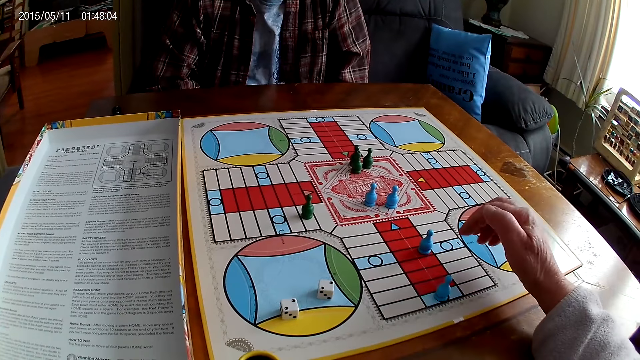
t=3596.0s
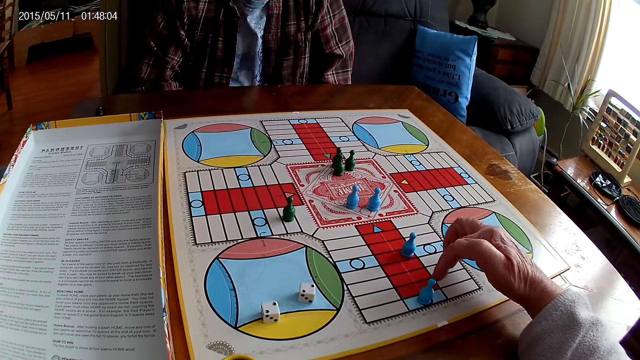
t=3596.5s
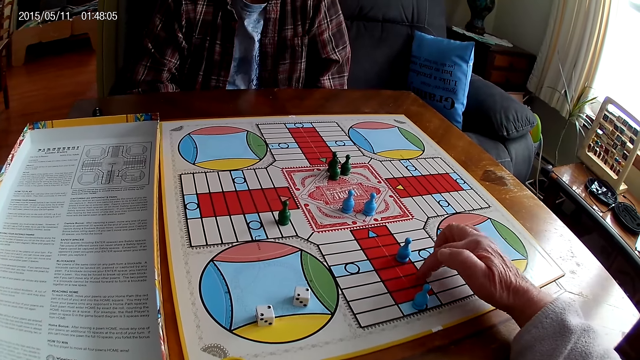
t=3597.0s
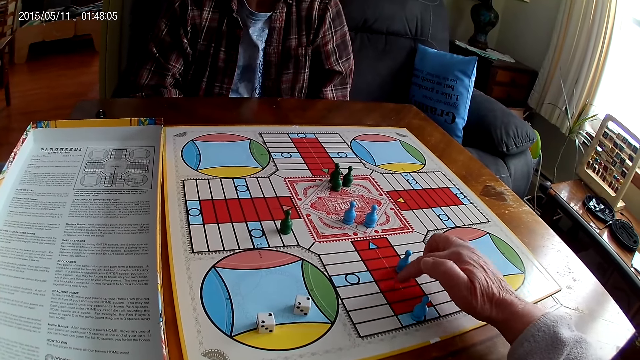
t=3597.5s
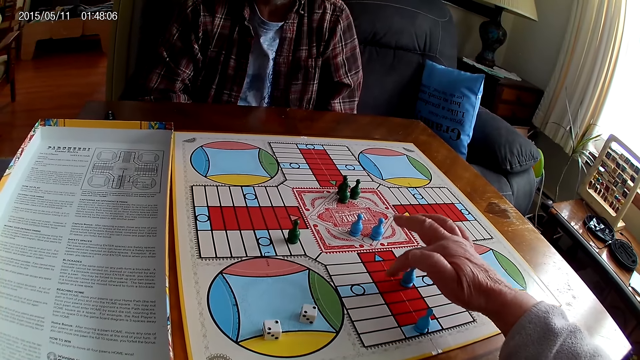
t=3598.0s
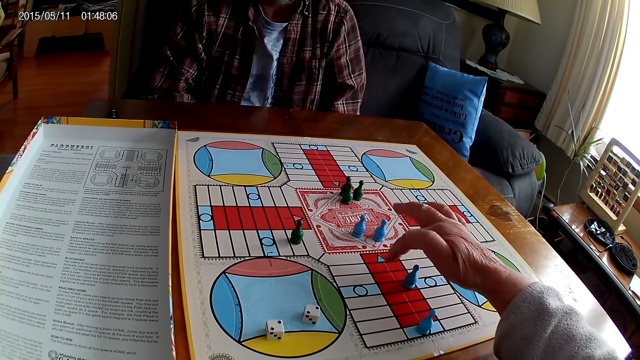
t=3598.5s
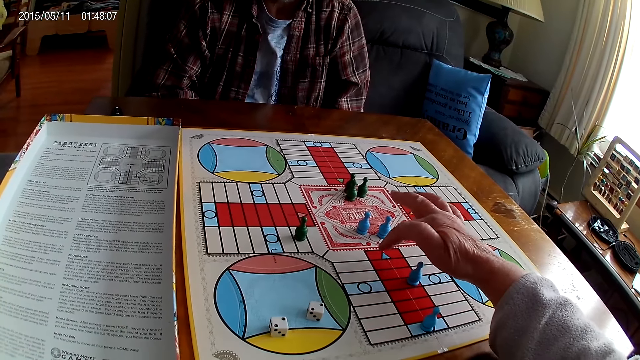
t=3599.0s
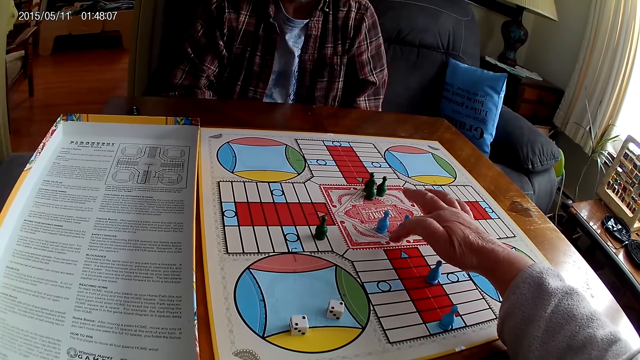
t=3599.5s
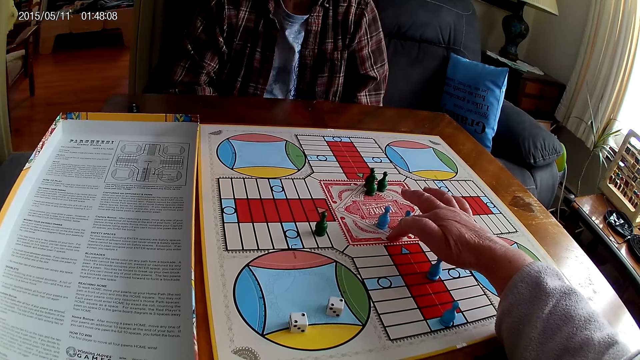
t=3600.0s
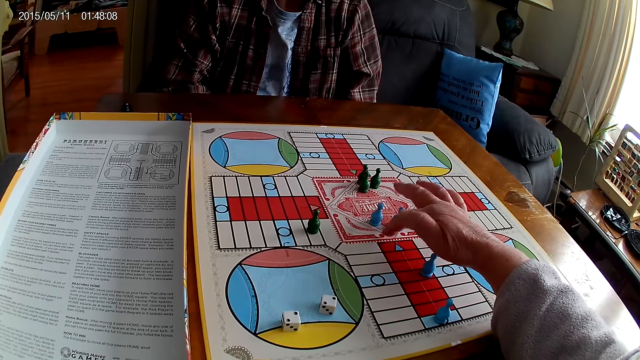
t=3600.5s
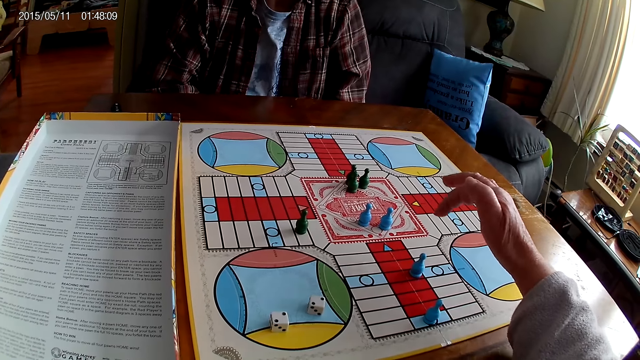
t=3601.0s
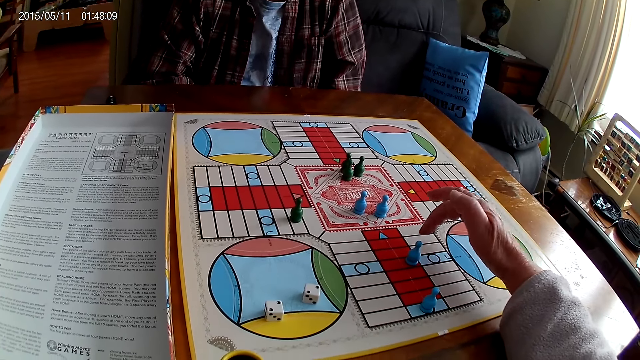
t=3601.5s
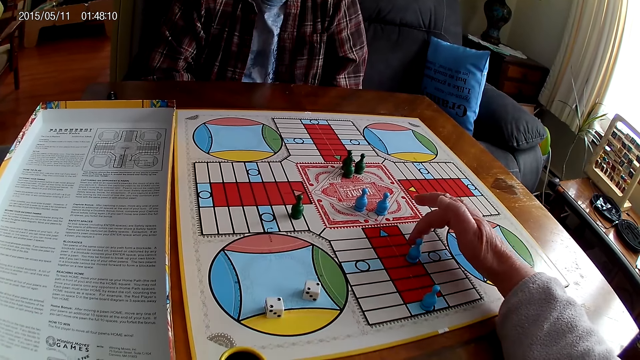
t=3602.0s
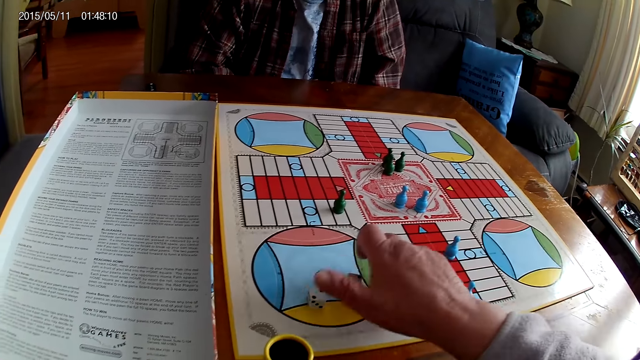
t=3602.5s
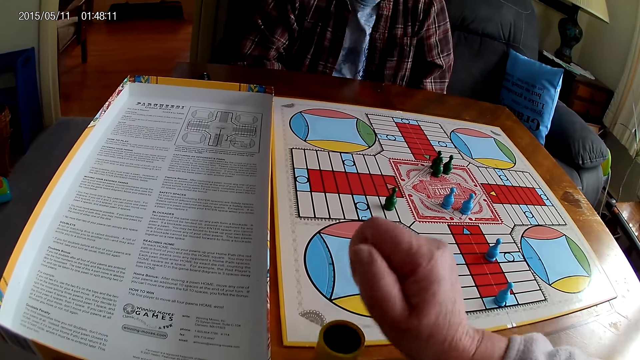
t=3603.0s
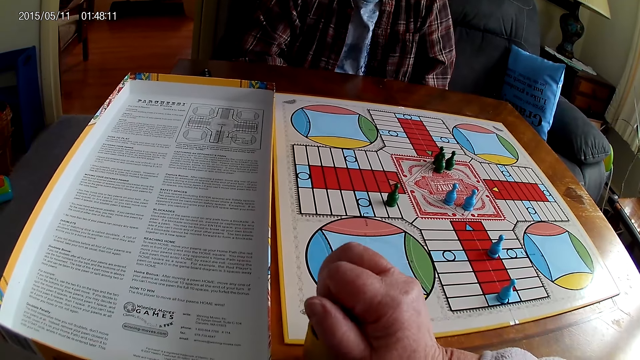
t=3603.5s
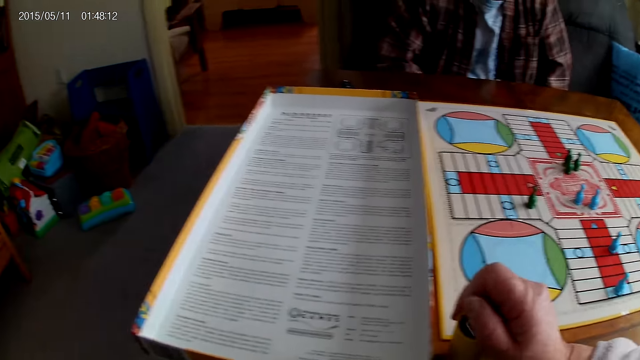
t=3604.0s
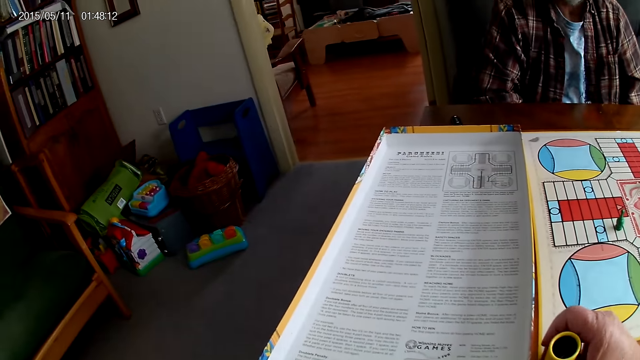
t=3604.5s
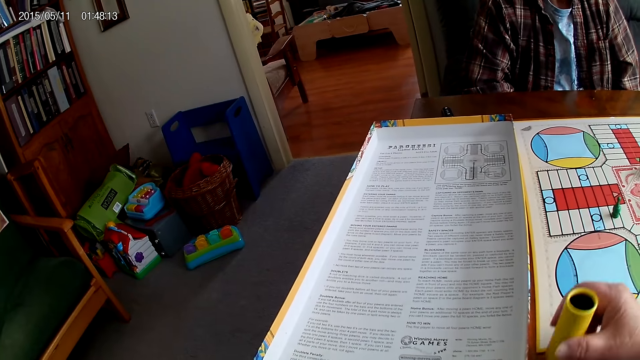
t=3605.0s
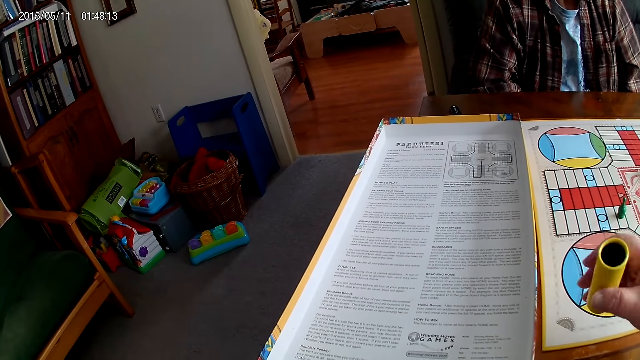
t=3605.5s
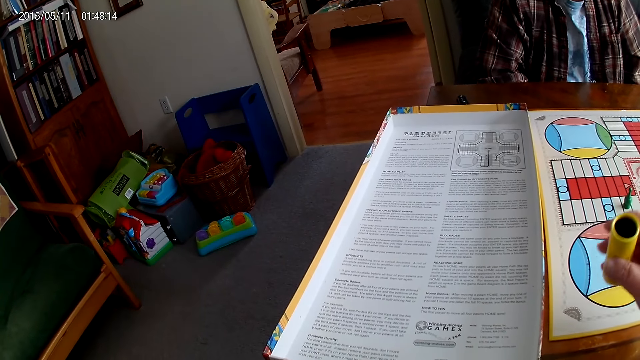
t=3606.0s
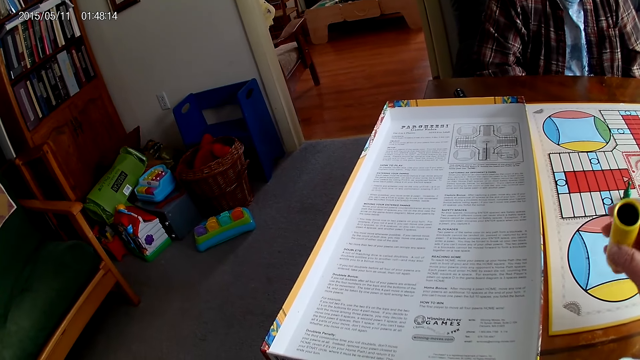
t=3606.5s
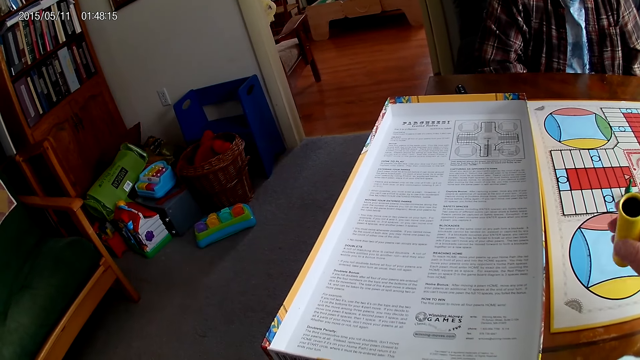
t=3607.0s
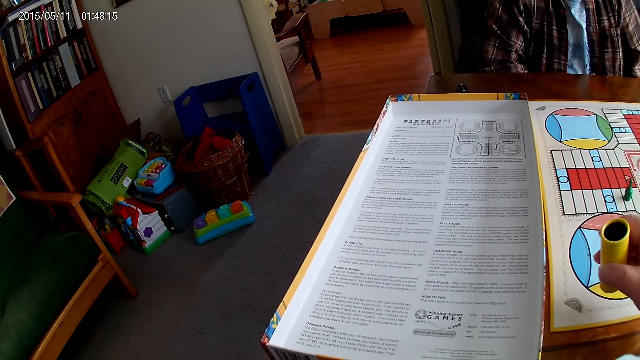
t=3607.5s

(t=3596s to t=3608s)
The camera wearer counts steps on the Ludo board with the right hand. They take the dice from the Ludo board with the right hand, put the dice in the container or dice shaker, and look around the room. They pick up the dice shaker and shake the dice shaker.

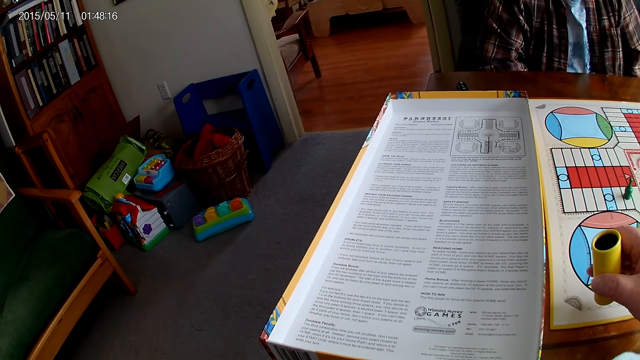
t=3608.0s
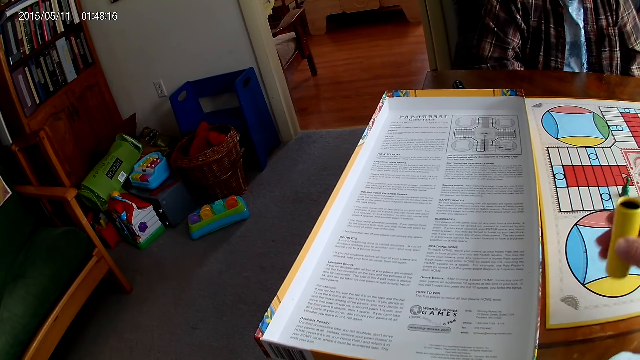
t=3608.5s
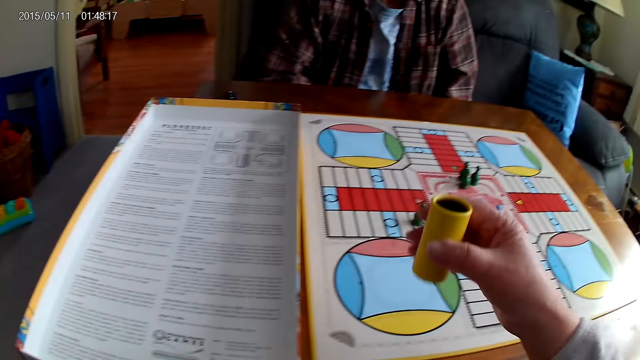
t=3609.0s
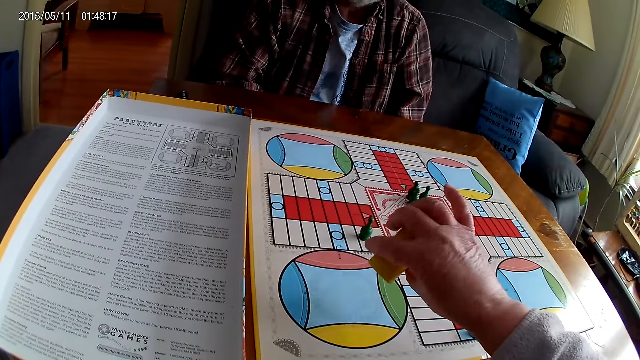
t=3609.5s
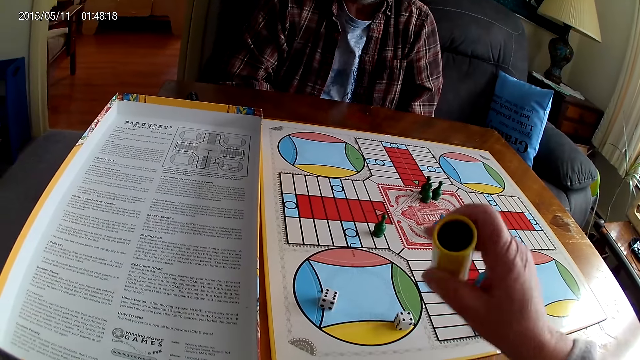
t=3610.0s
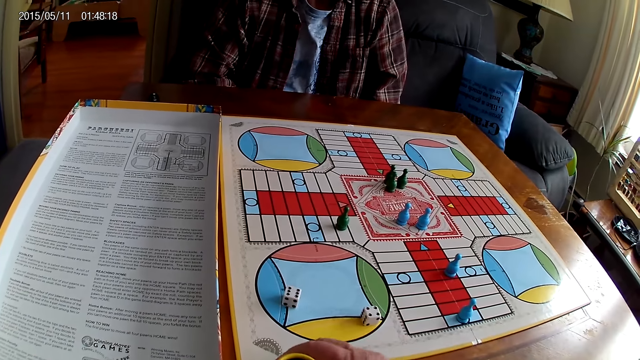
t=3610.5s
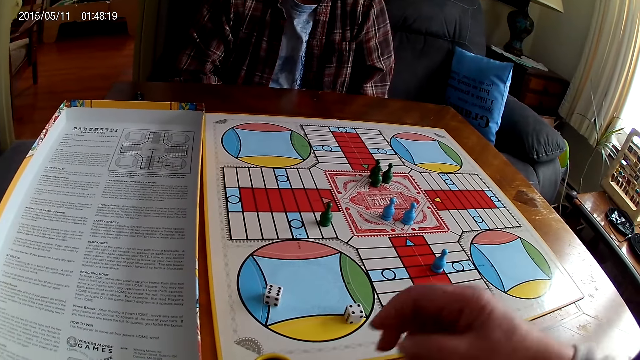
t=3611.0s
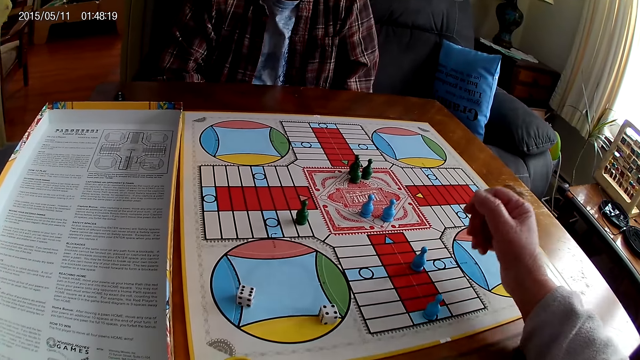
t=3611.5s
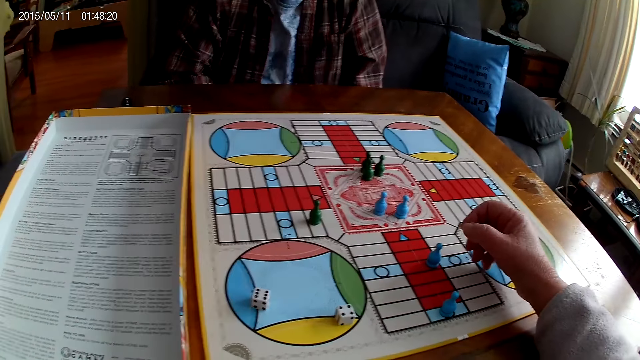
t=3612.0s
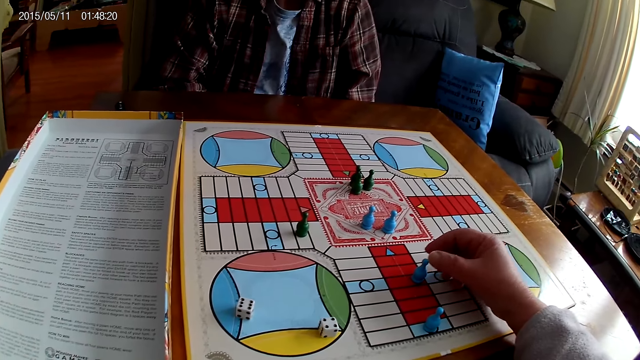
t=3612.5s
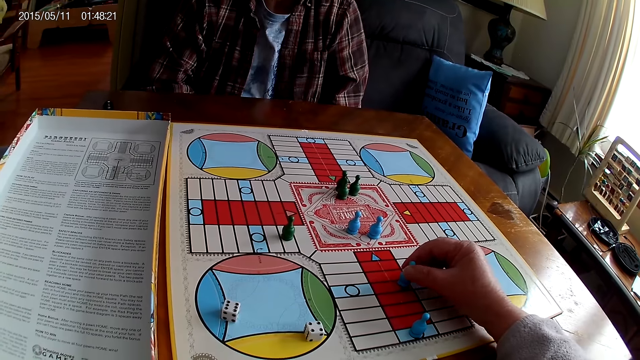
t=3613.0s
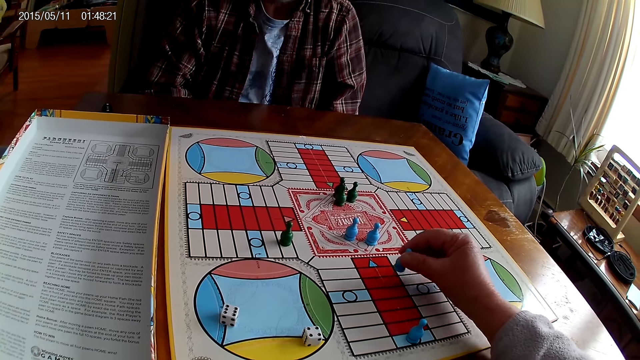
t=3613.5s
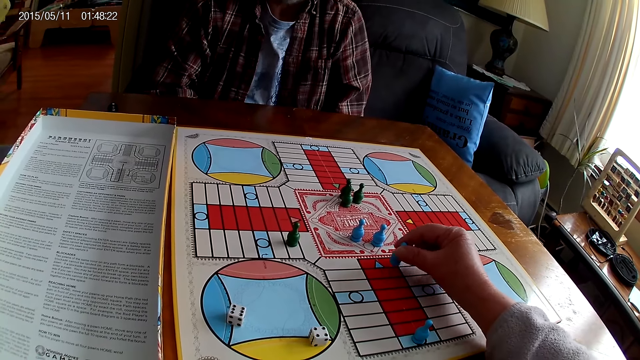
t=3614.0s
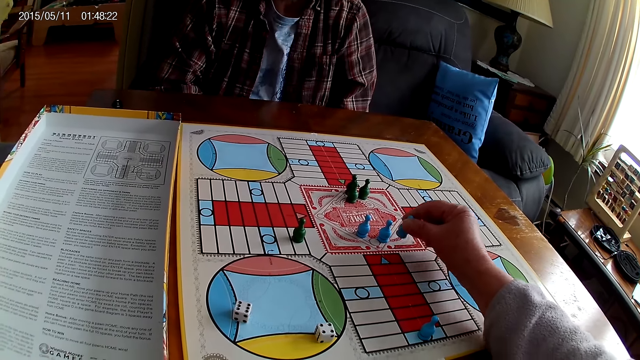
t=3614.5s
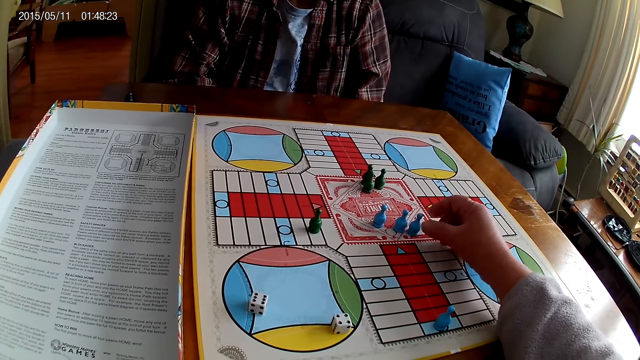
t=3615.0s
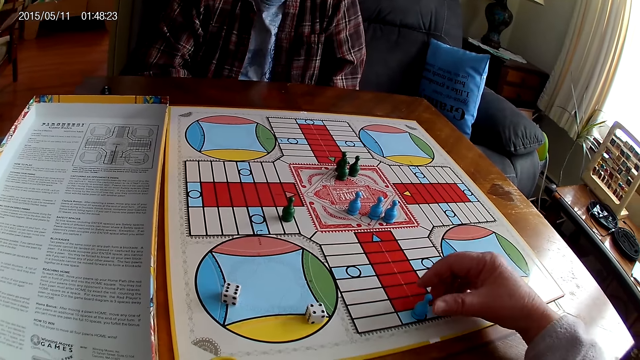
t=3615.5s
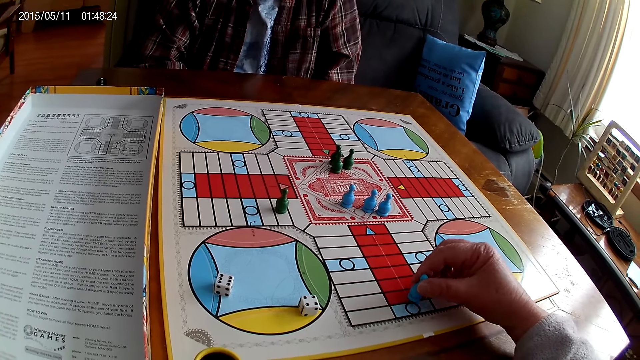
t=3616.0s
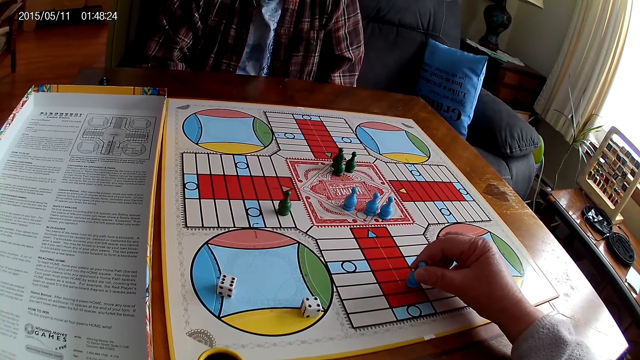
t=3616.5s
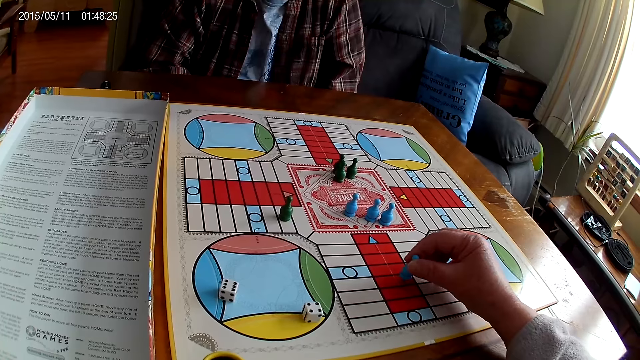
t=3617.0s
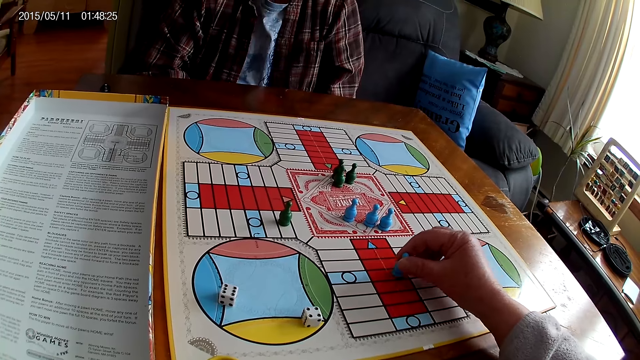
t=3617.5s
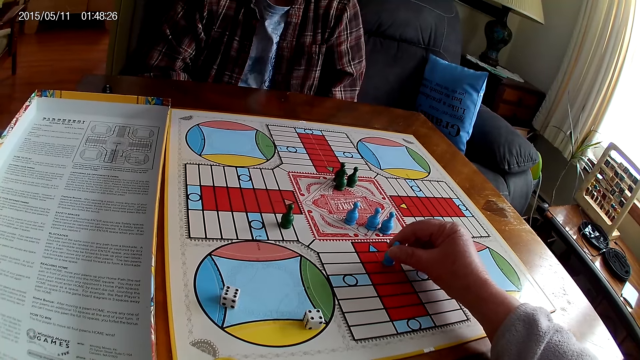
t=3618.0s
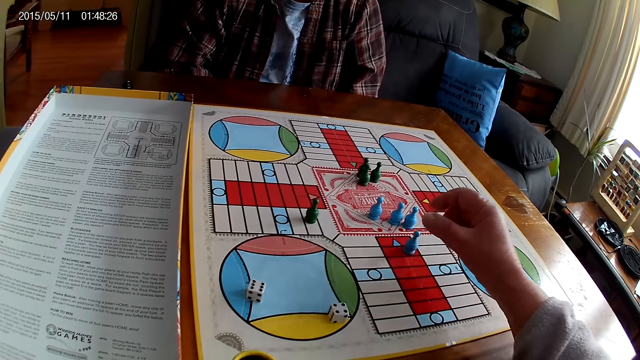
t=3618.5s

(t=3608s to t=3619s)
The camera wearer holds the dice shaker. They play Ludo, pour the dice on the board, drop the container on the table, and place the dice on the board. They stretch the right hand. They pick up a Ludo pawn, move the Ludo pawn on the board, and place the Ludo pawn on the board. They pick up another Ludo pawn and move the Ludo pawn on the board.
